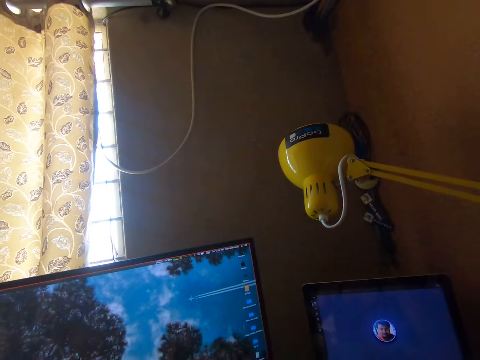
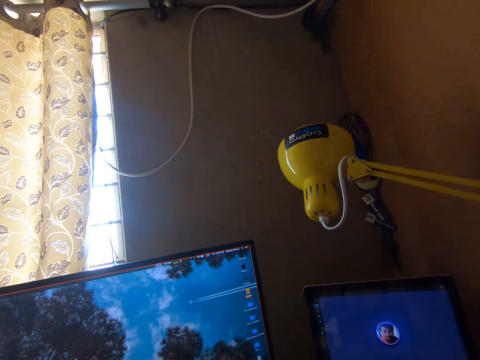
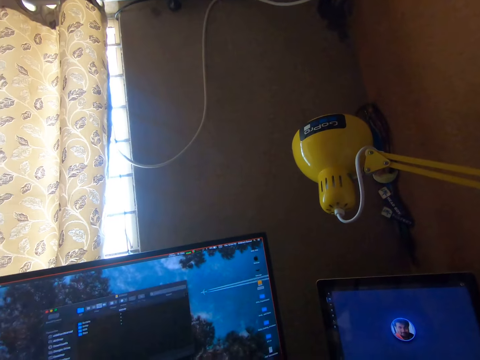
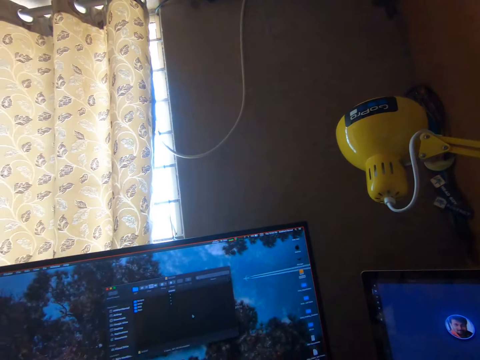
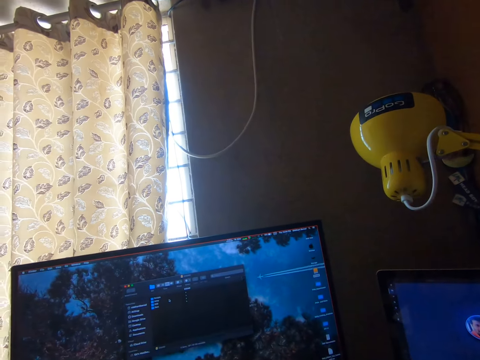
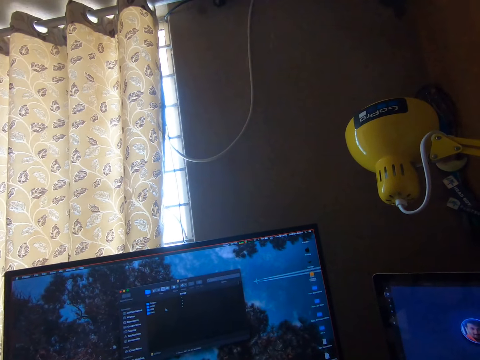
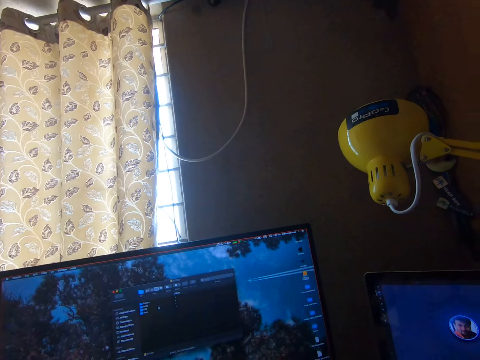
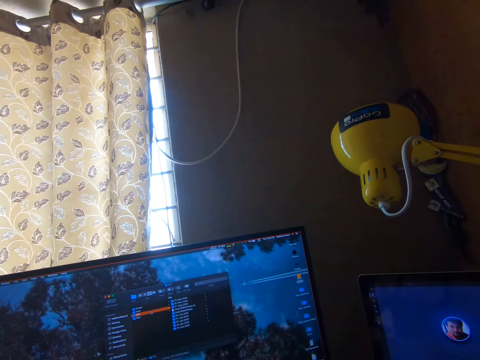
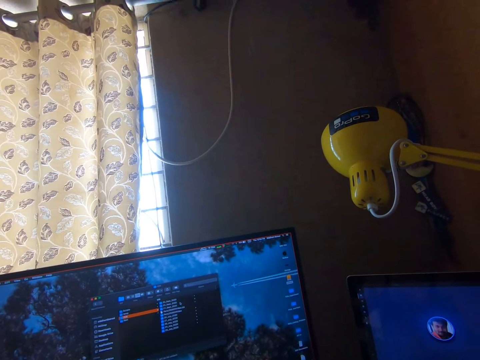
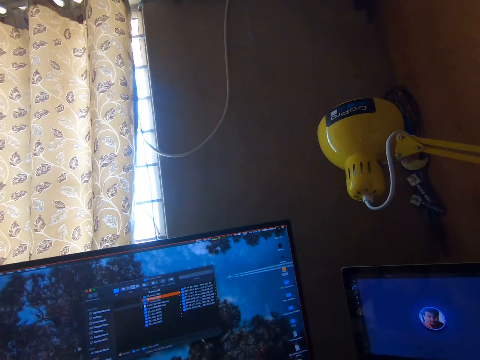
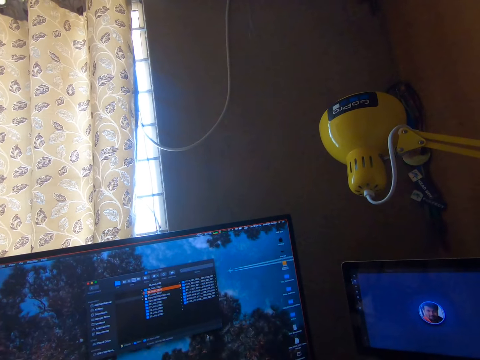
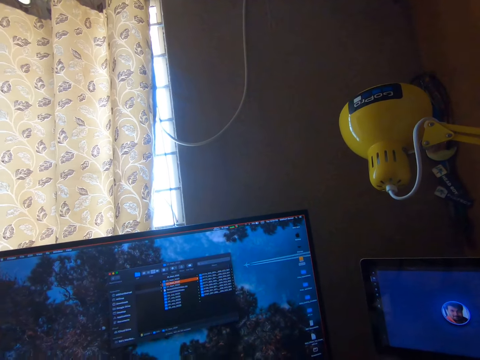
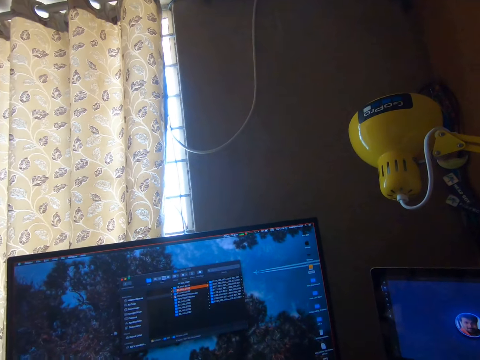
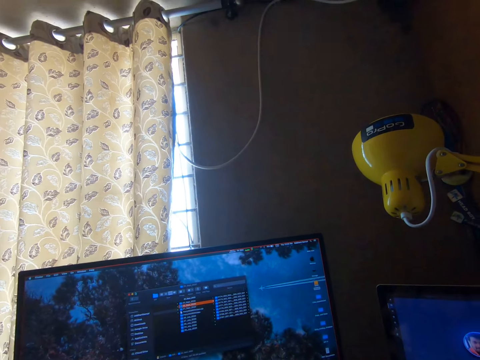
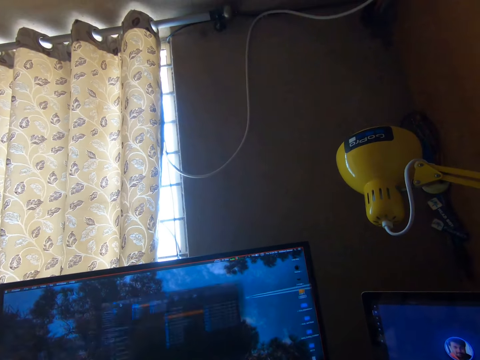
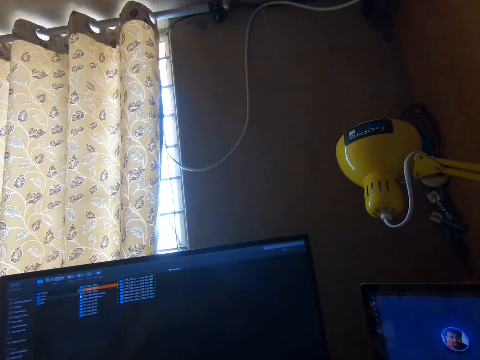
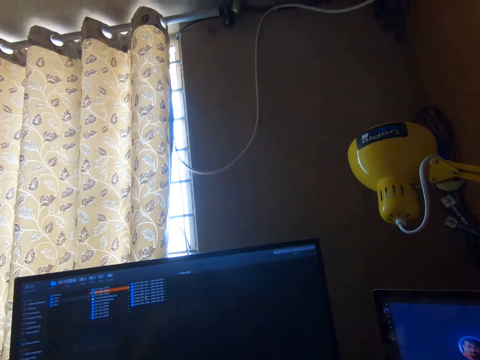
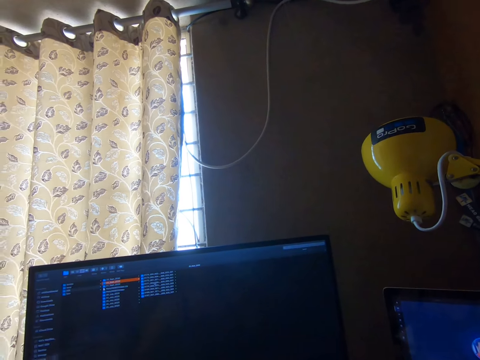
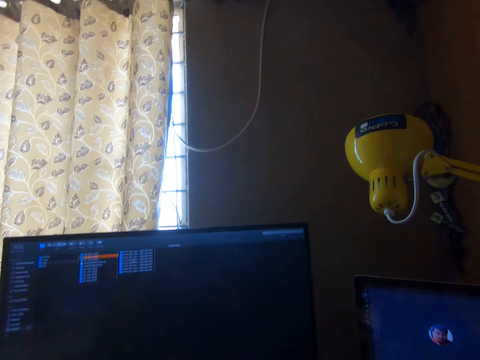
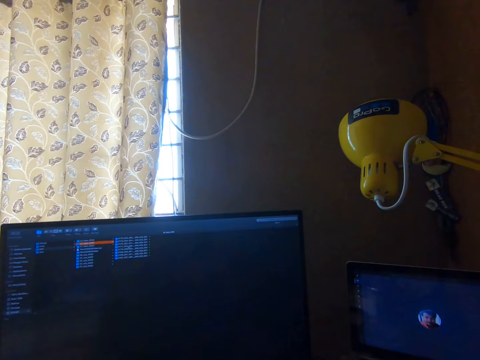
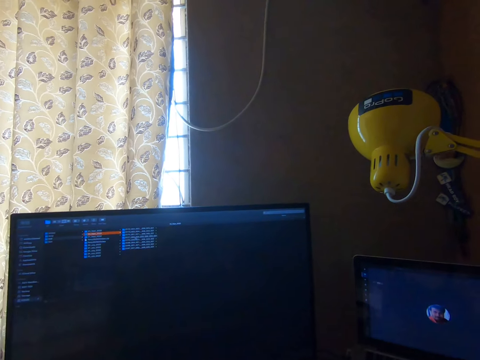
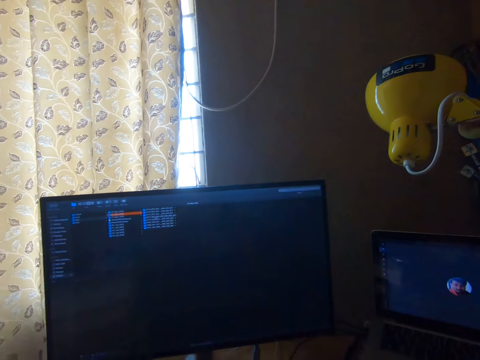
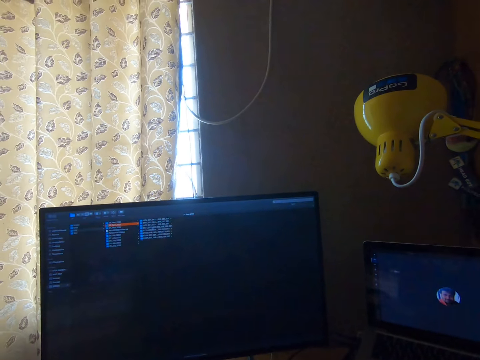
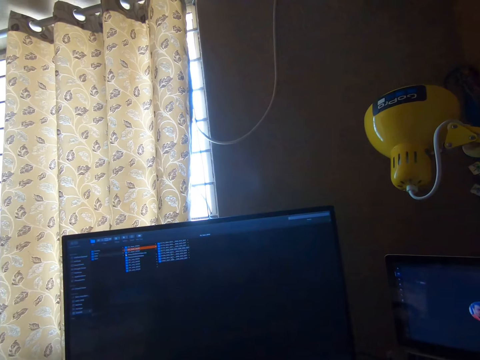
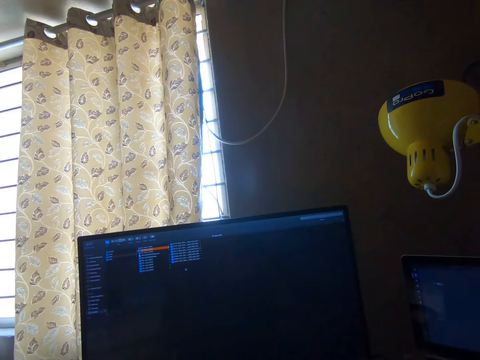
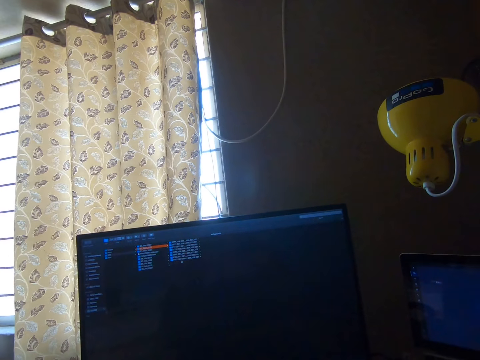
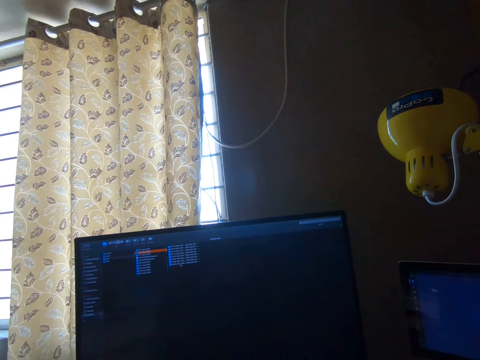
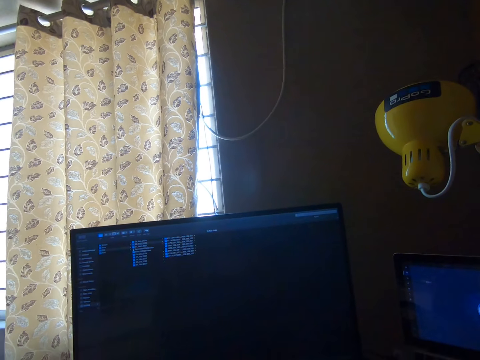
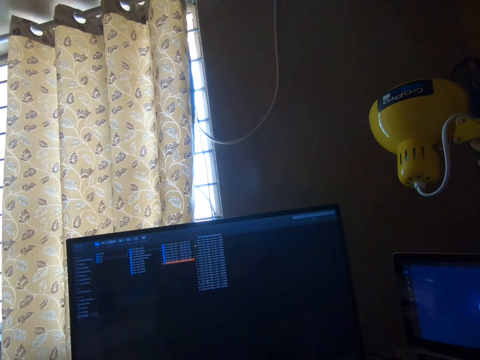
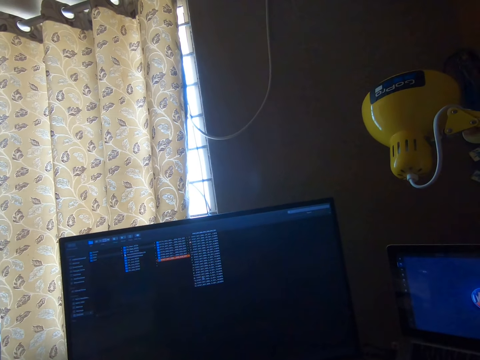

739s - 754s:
The camera wearer operates a screen.

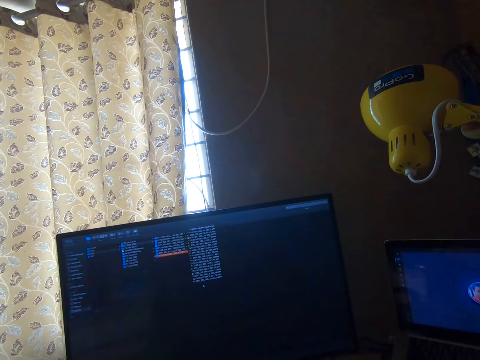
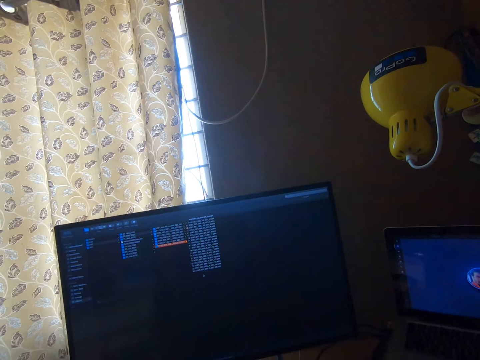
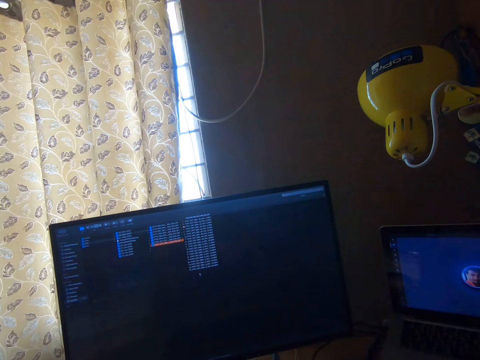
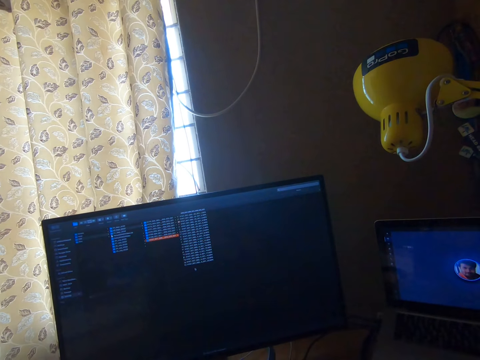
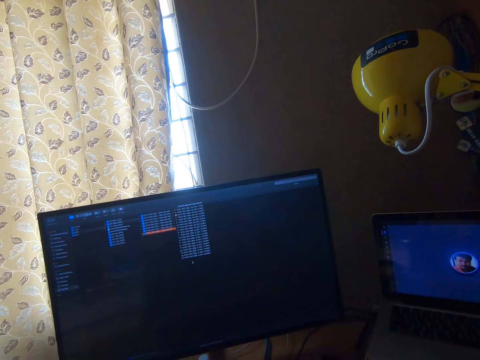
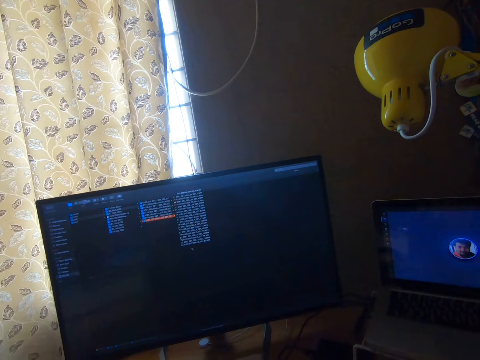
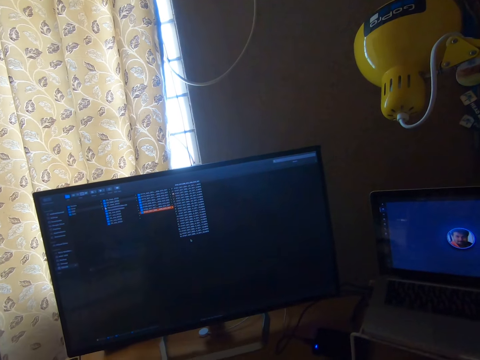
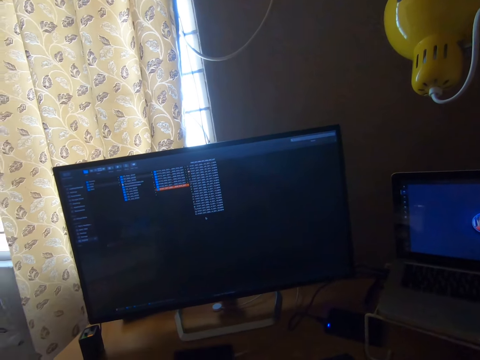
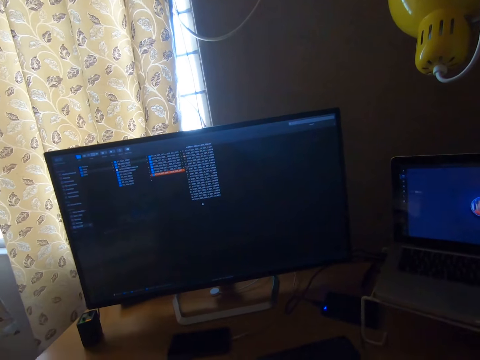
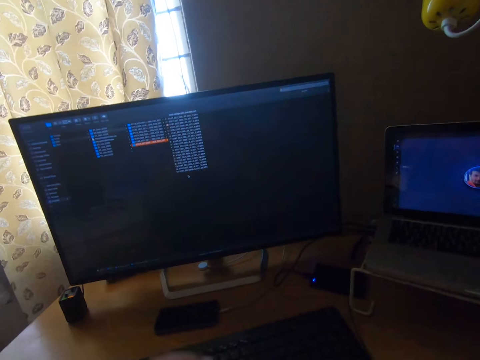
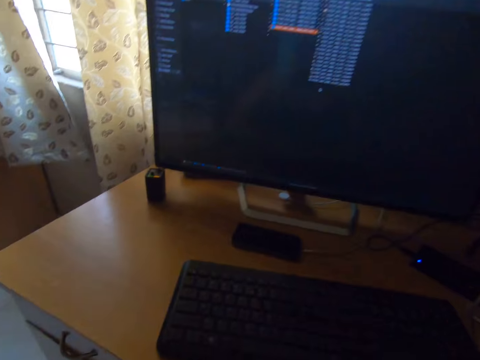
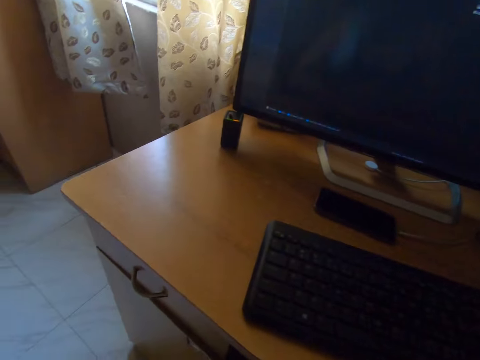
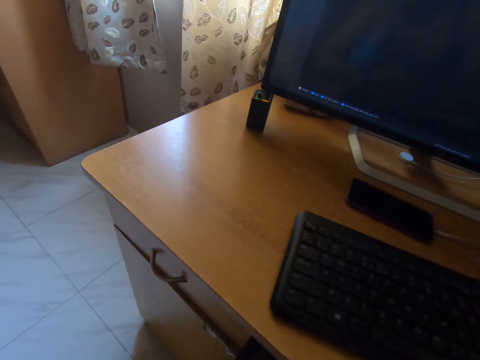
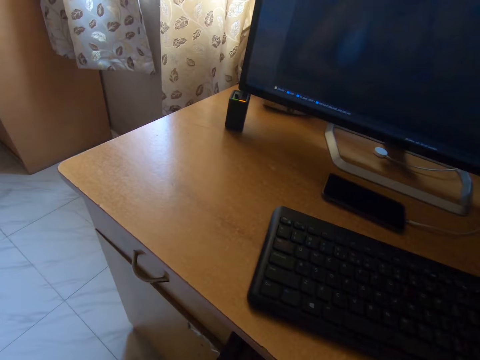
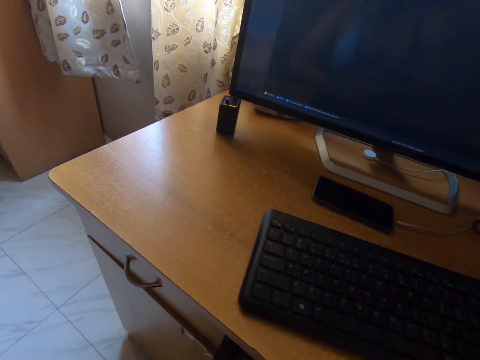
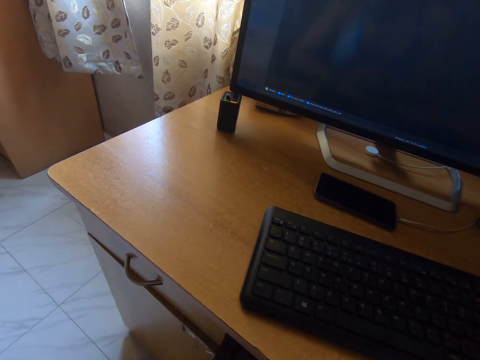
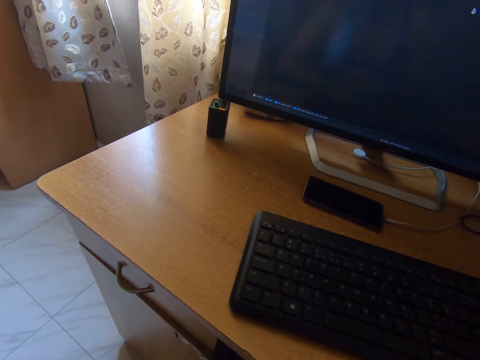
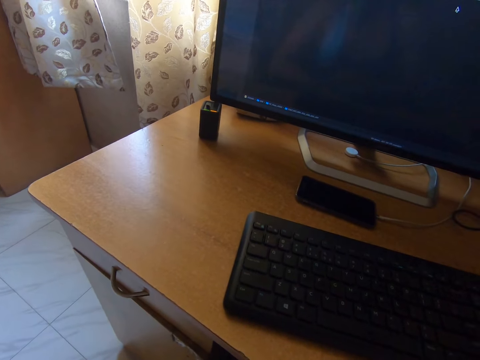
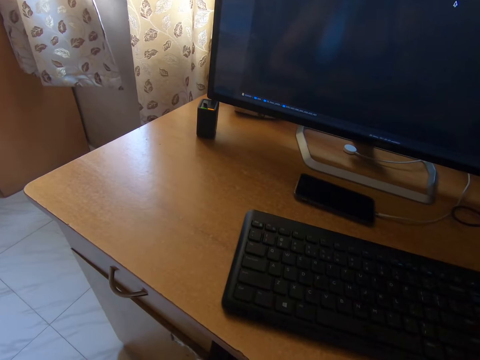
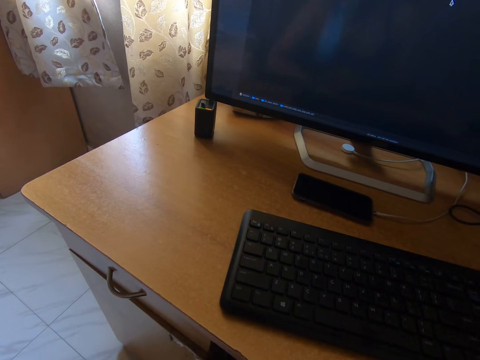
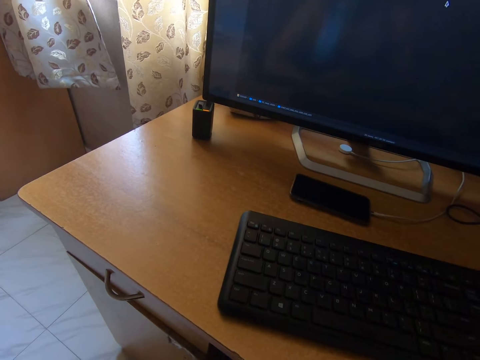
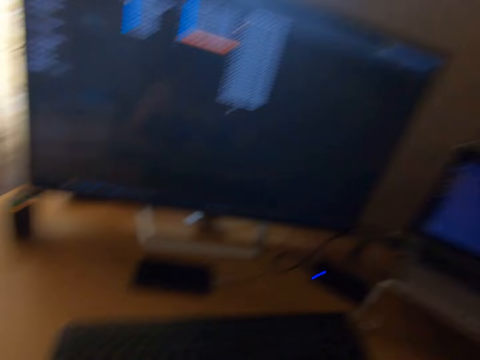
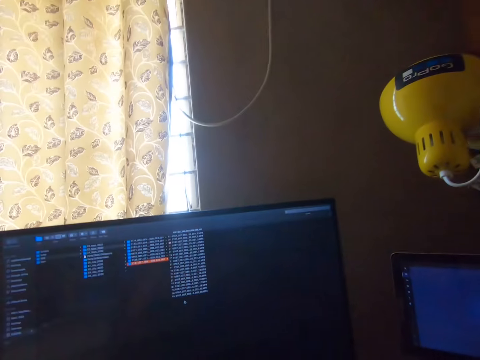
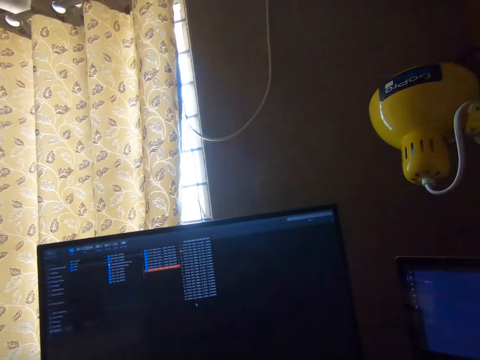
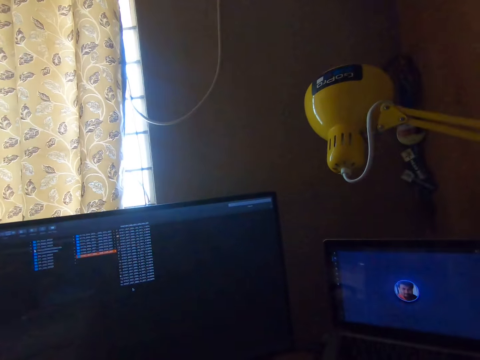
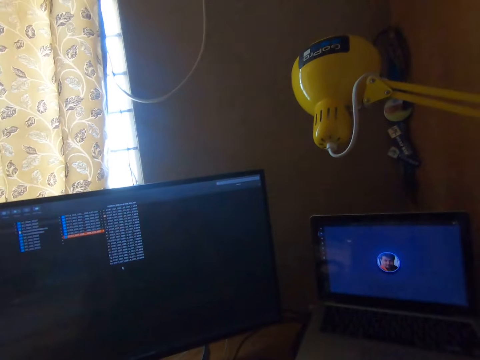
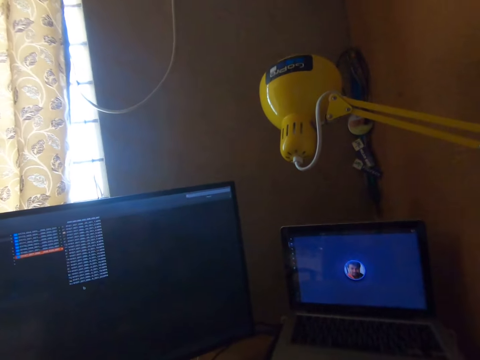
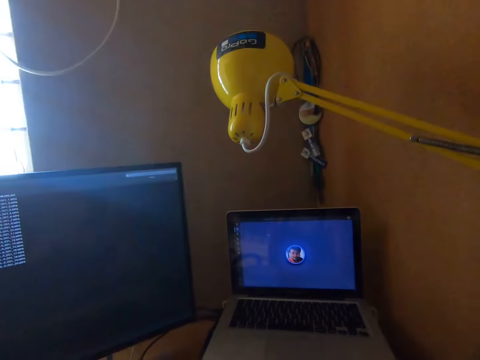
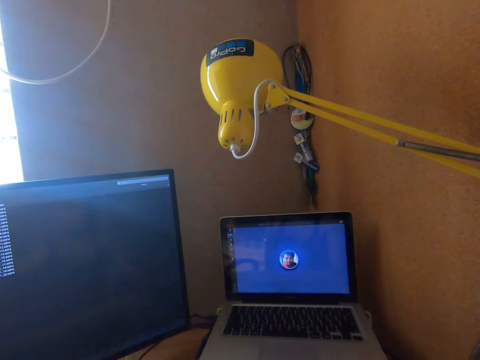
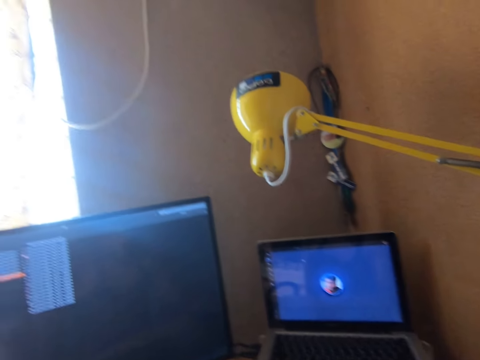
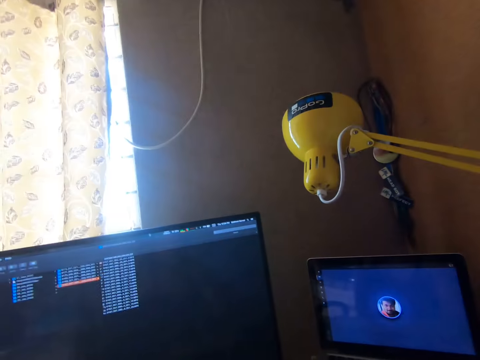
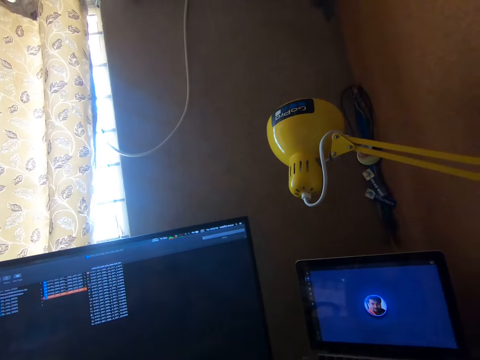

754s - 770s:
The camera wearer drops his left hand. He moves the camera around.
